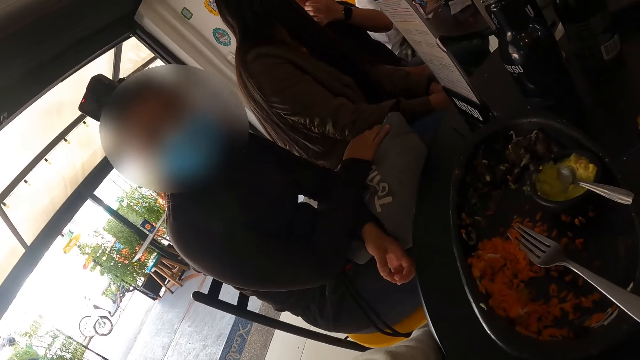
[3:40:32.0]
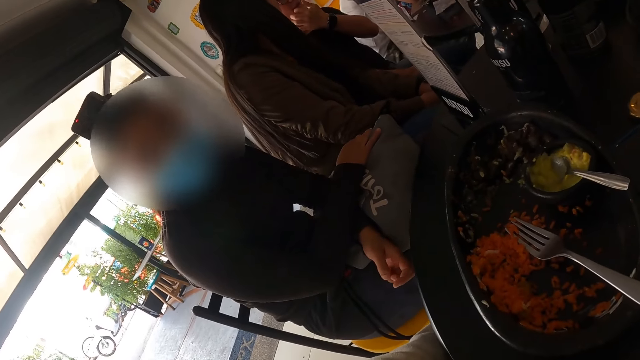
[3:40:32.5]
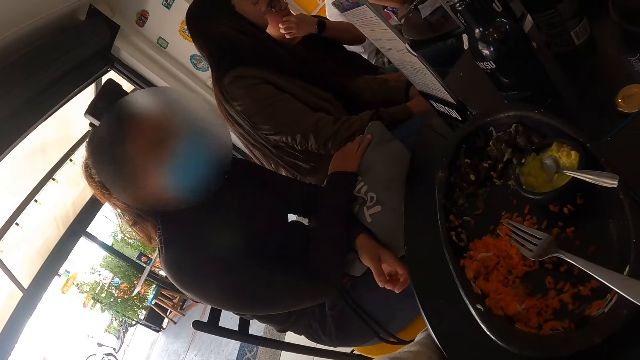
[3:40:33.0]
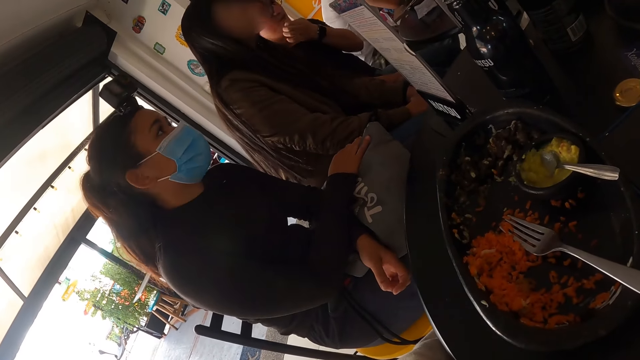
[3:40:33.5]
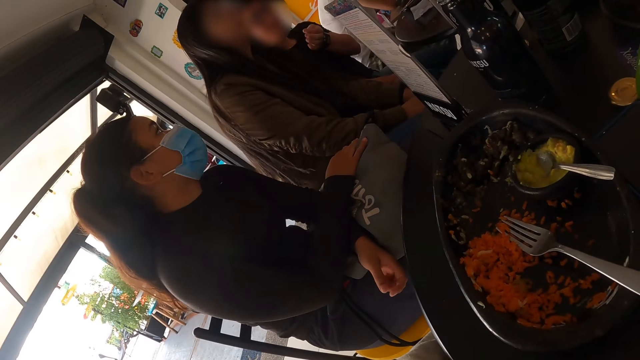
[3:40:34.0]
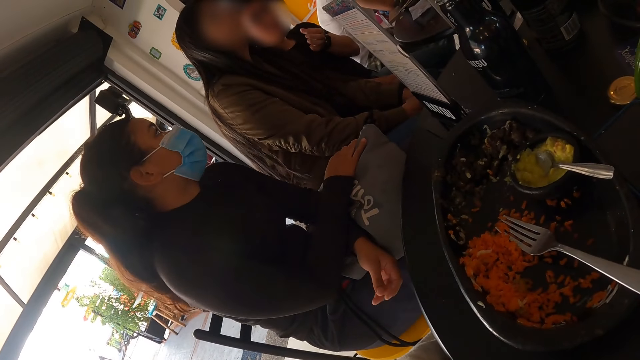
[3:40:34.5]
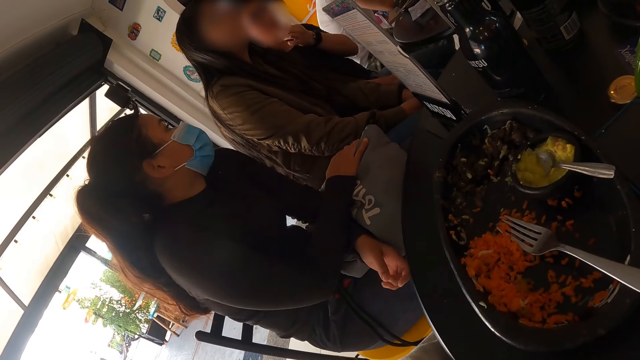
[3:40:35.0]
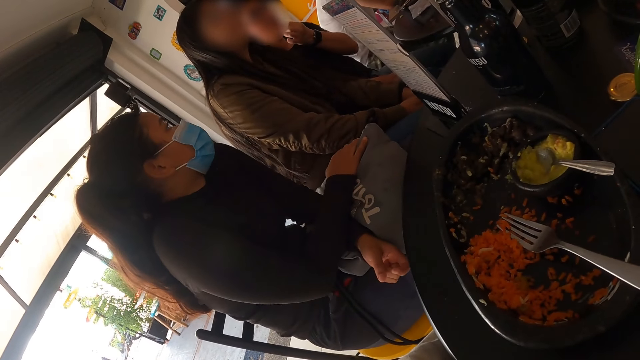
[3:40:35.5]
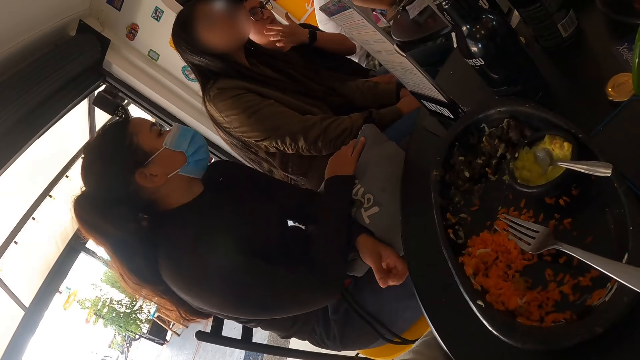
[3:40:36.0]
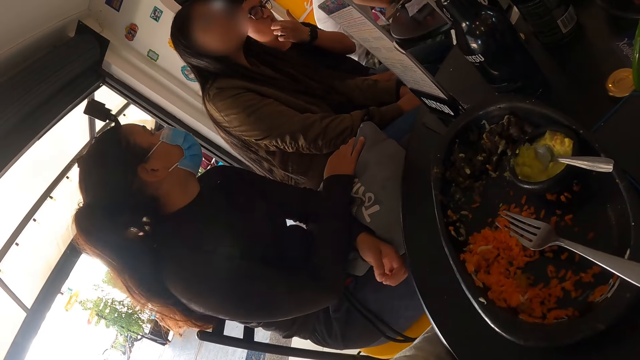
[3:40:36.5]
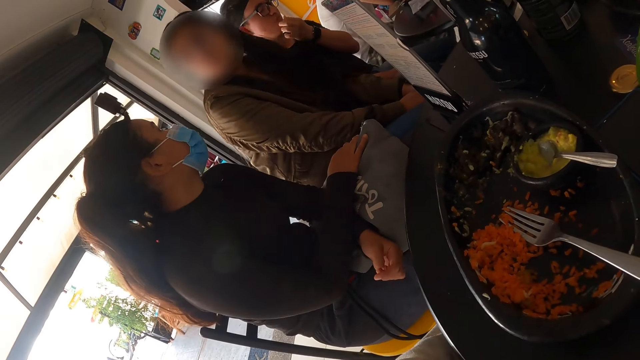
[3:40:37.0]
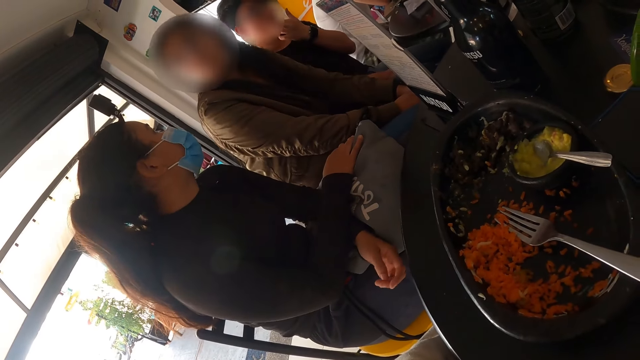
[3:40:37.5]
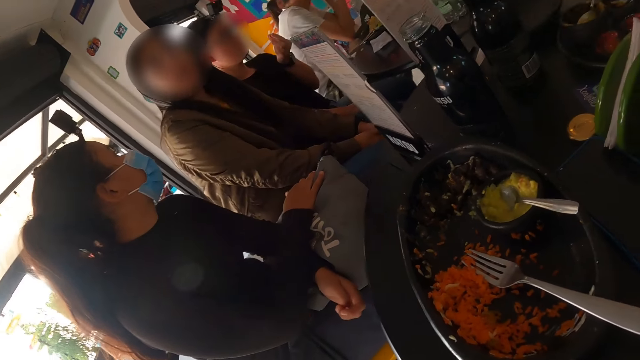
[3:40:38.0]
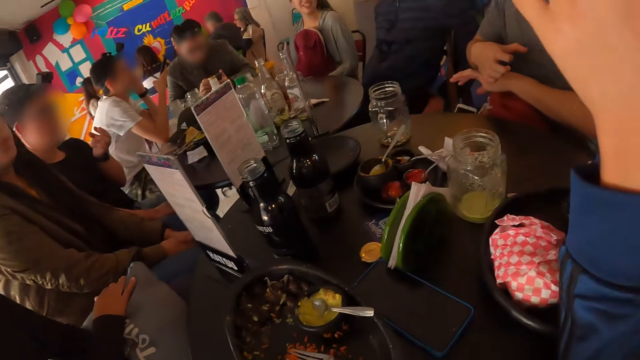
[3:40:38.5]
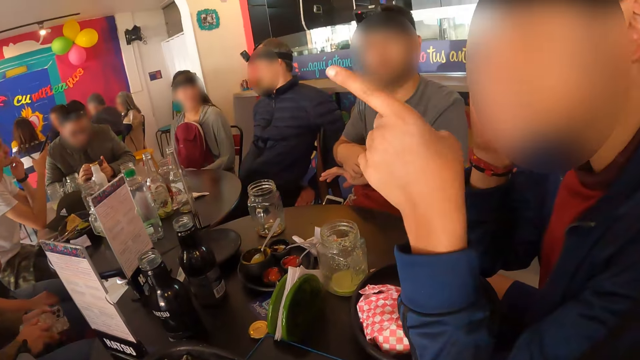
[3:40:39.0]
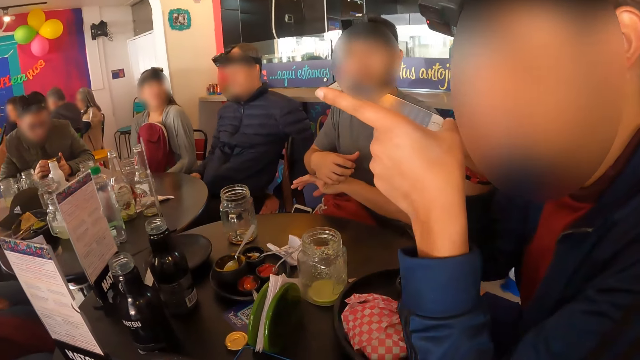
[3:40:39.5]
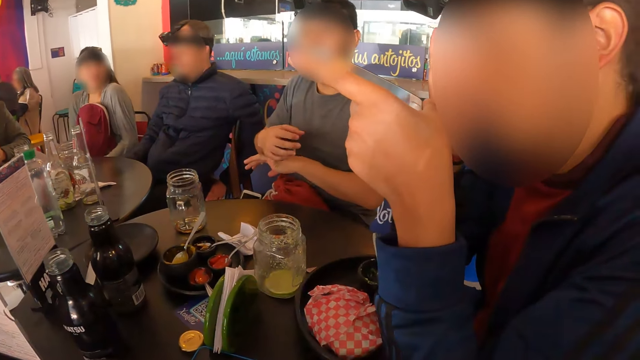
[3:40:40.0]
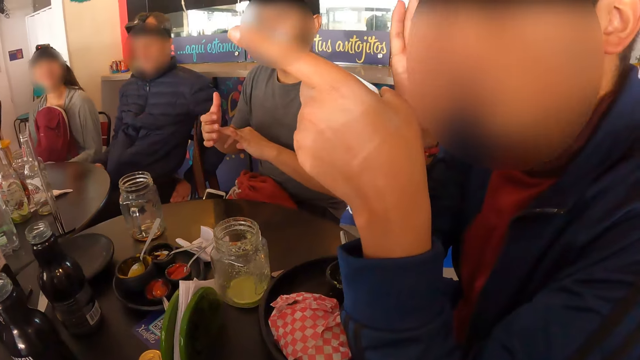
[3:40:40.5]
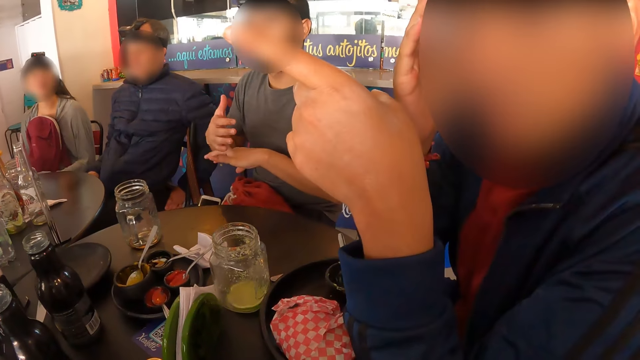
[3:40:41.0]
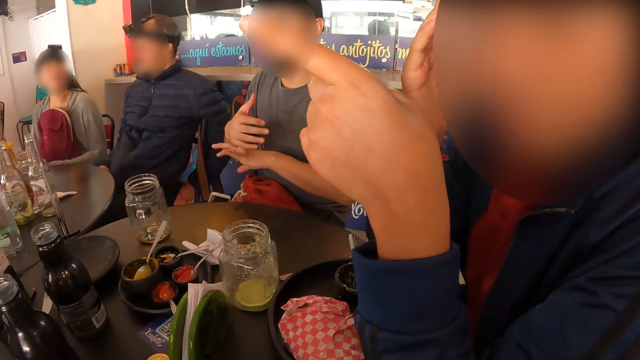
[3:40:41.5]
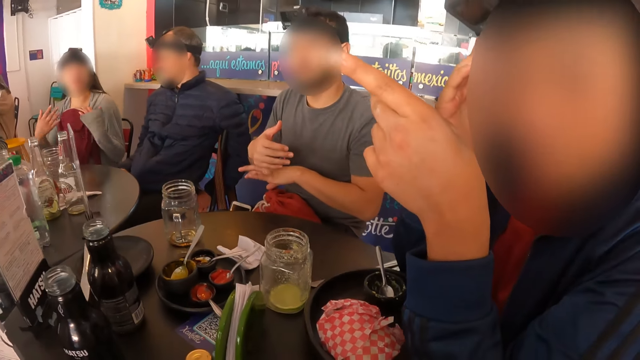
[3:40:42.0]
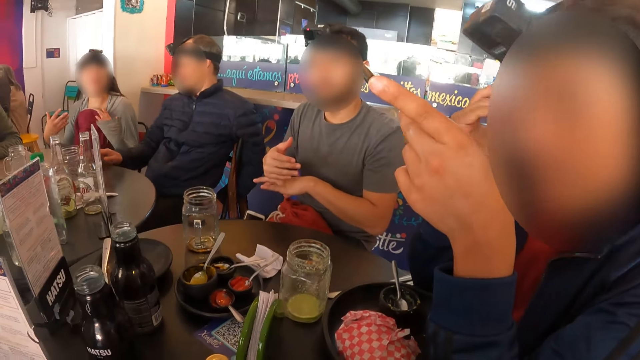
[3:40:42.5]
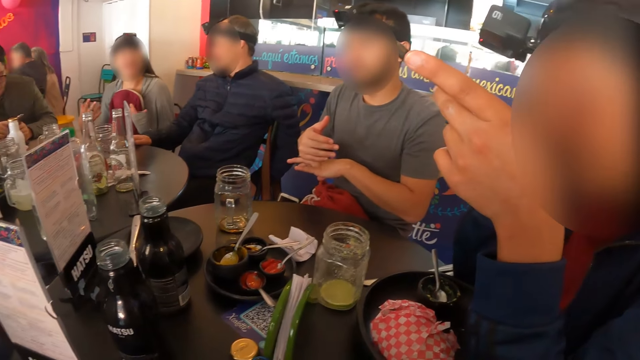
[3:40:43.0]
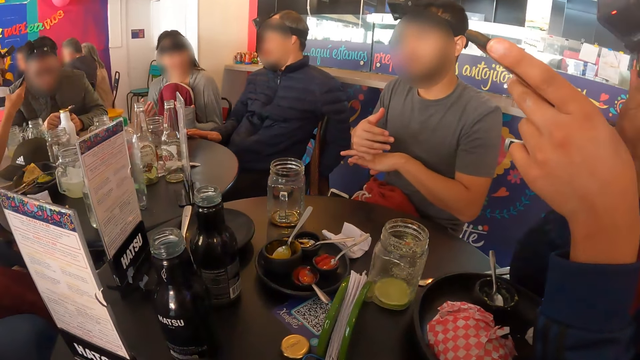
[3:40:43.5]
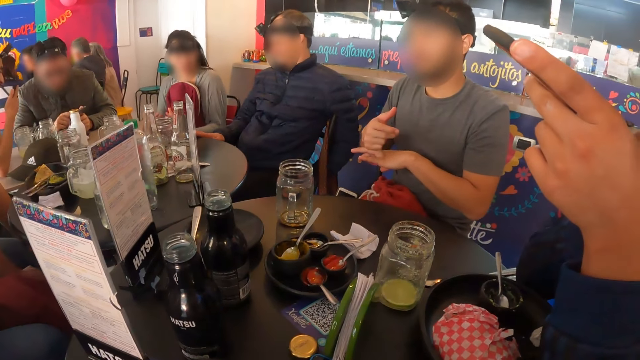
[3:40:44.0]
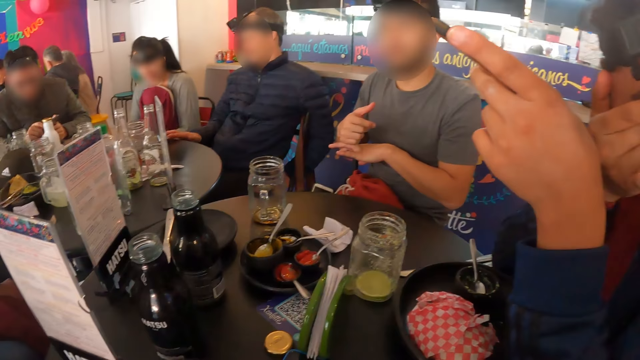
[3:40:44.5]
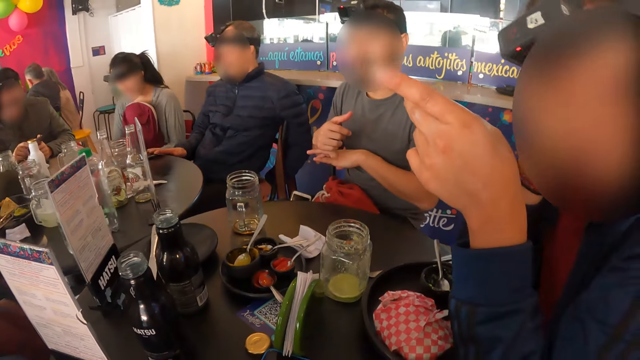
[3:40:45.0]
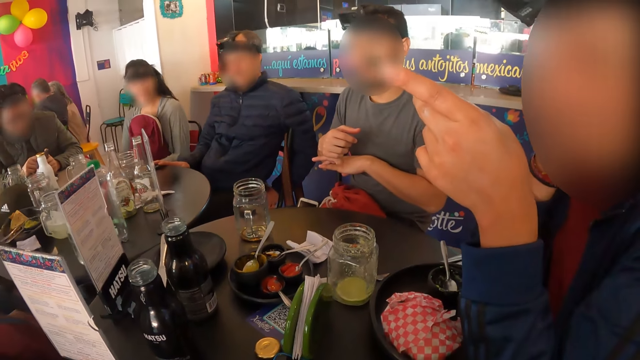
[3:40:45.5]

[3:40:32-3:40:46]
The camera wearer converses with the man. The man points out and nods his head.

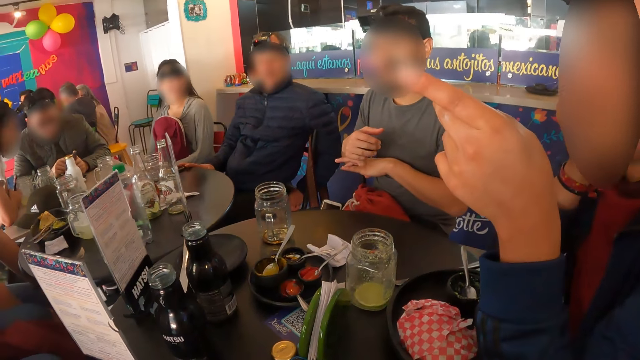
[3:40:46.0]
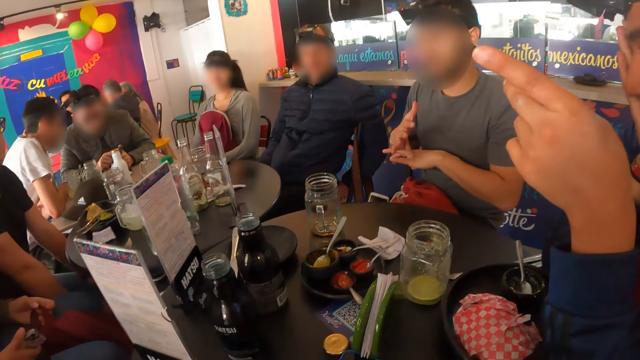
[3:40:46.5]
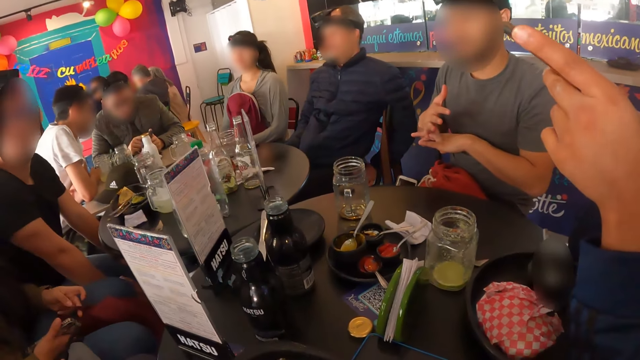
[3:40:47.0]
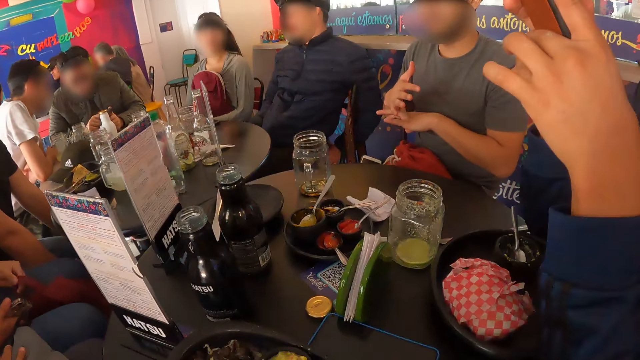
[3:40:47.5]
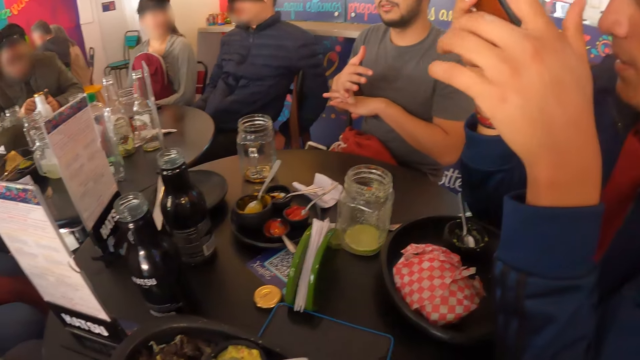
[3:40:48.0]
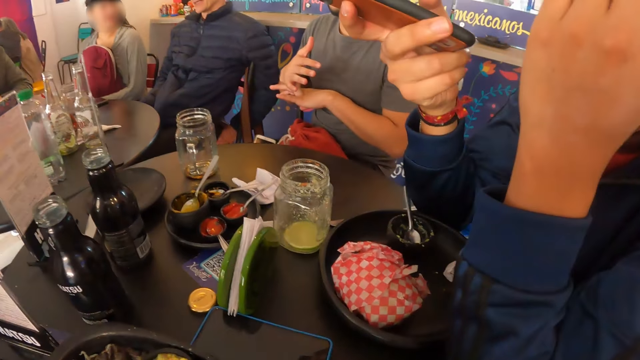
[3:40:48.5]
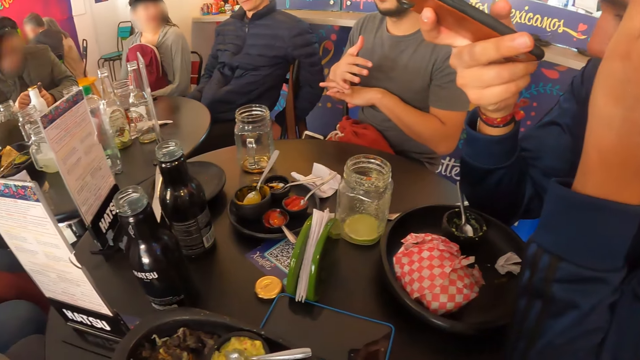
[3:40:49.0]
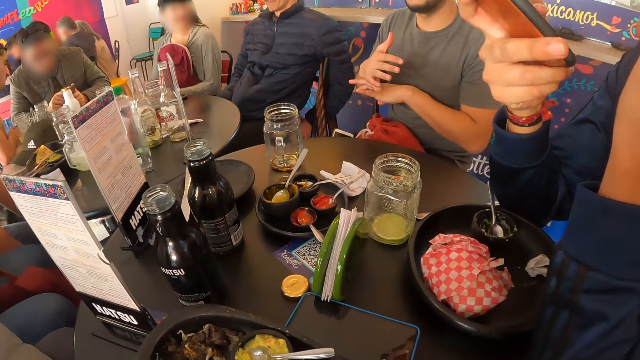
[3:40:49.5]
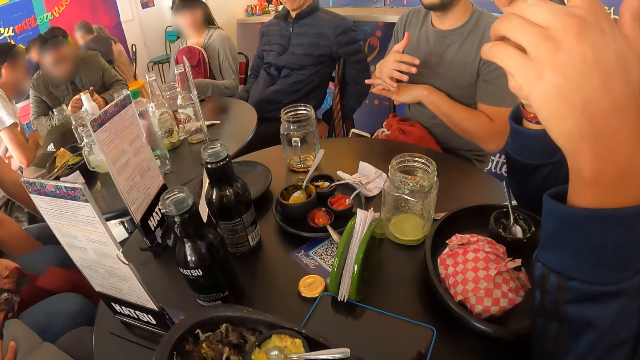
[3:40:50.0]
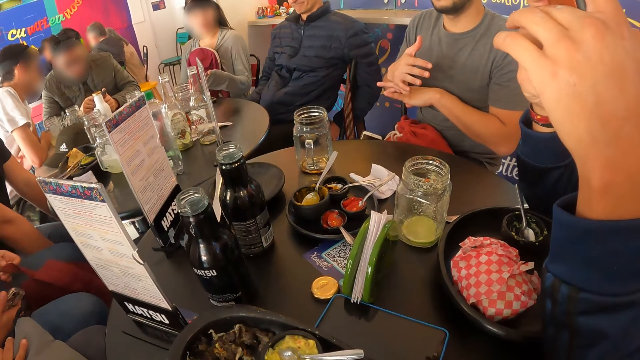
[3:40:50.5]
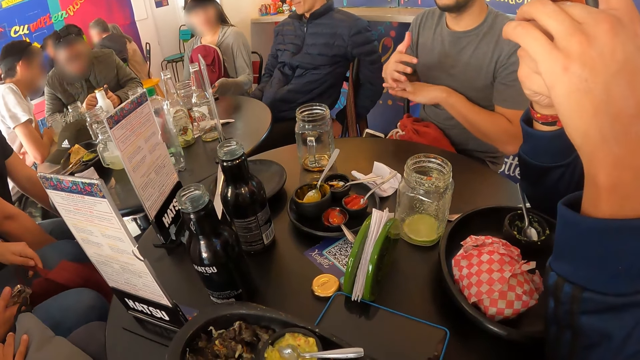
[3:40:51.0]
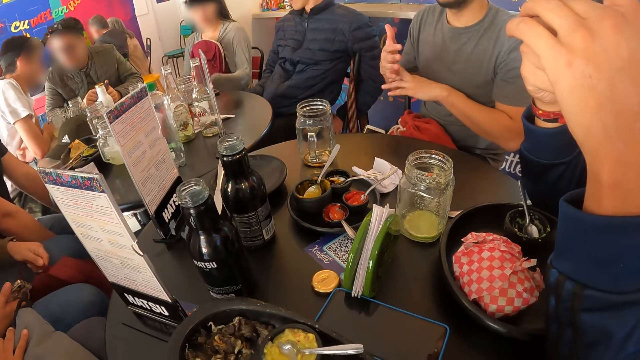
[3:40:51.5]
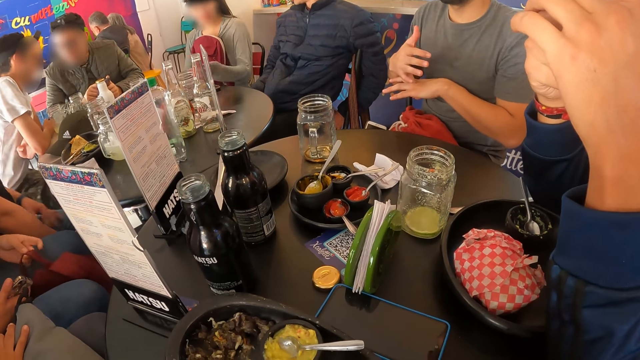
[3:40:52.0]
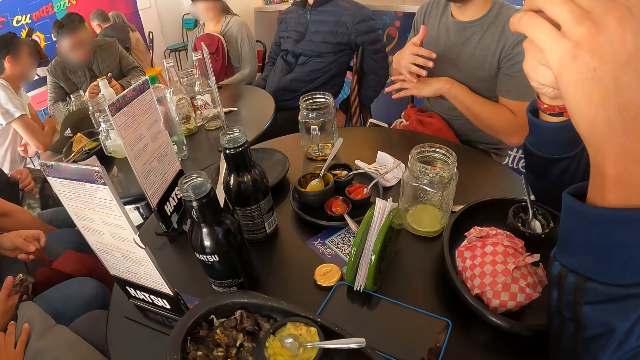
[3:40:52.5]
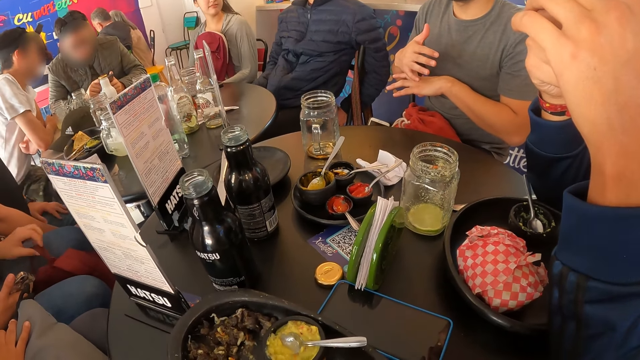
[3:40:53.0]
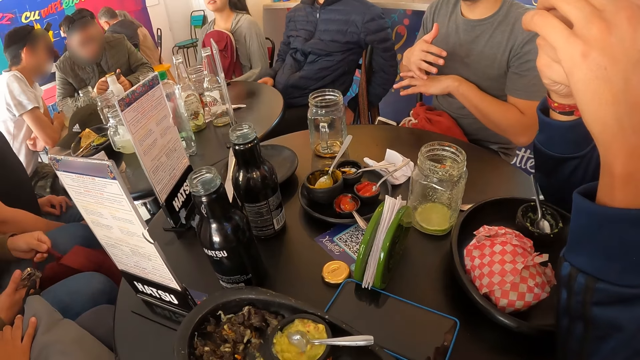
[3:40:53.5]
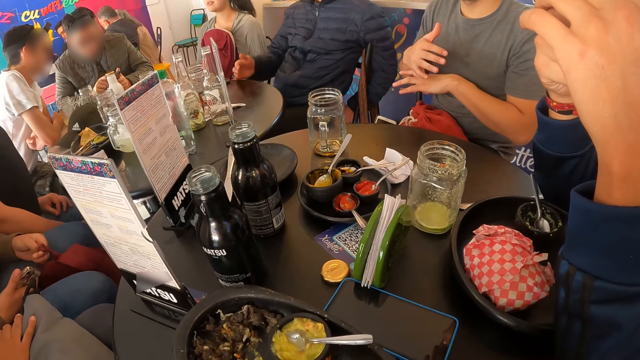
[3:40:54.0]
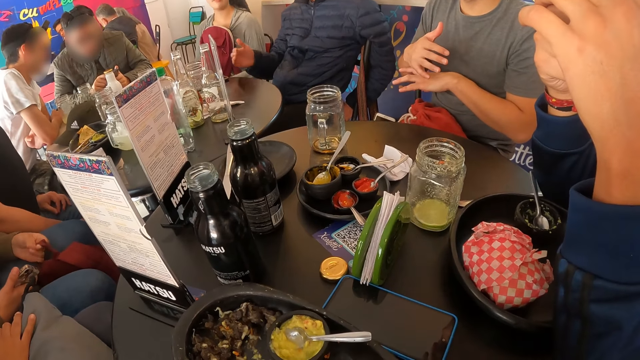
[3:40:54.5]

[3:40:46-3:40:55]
The man operates the phone with both hands. He touches his head with his left hand. A person holds the palm of his hand. Another person holds a bag.
